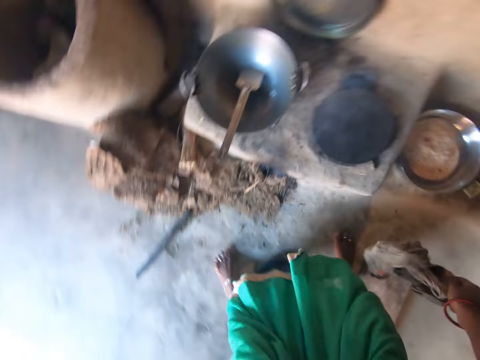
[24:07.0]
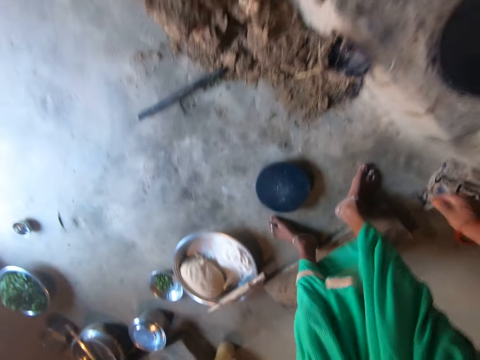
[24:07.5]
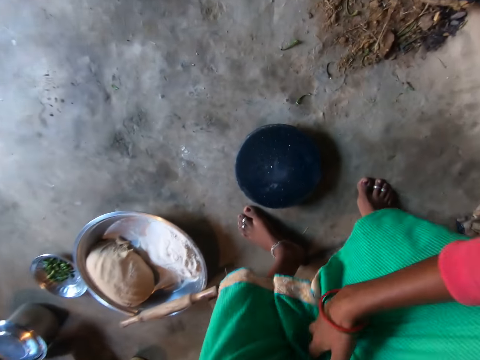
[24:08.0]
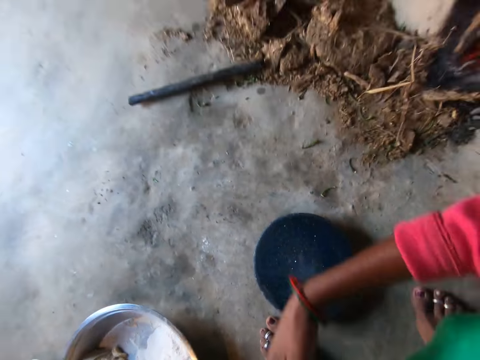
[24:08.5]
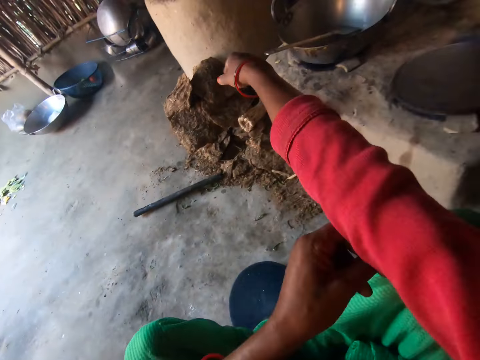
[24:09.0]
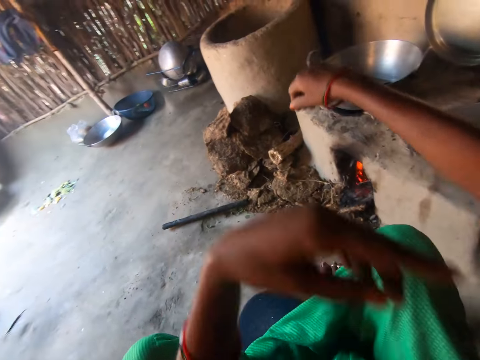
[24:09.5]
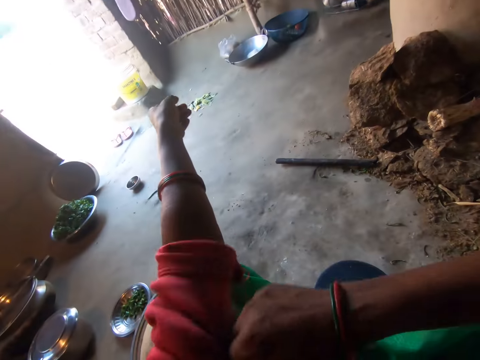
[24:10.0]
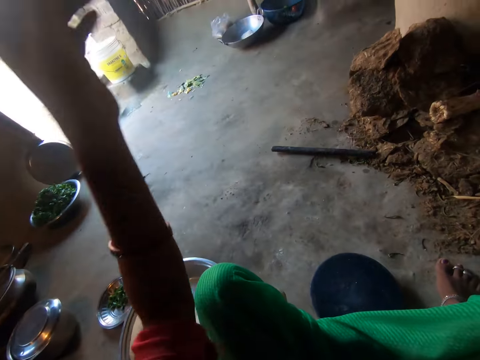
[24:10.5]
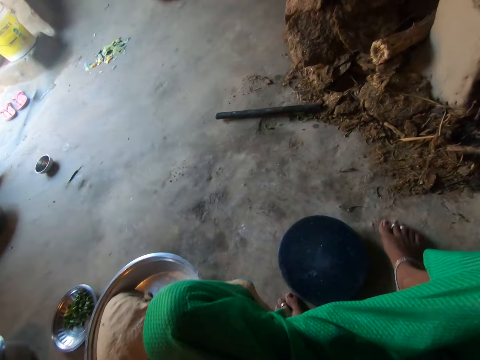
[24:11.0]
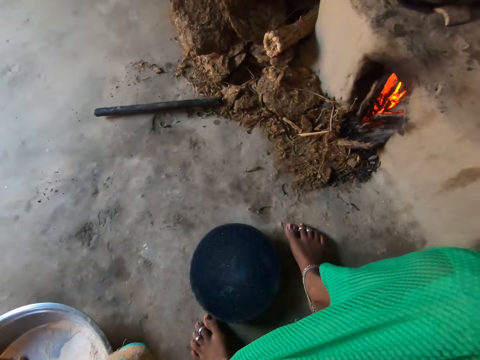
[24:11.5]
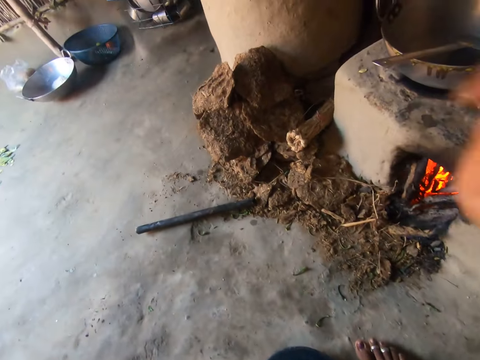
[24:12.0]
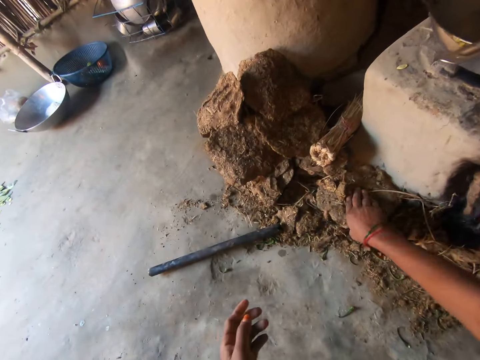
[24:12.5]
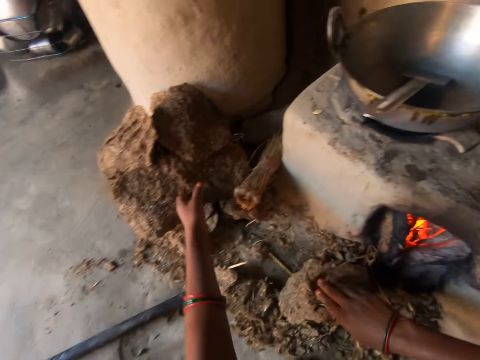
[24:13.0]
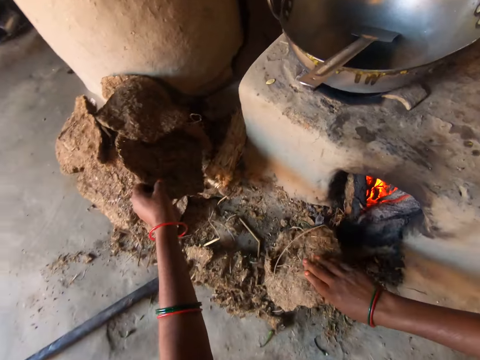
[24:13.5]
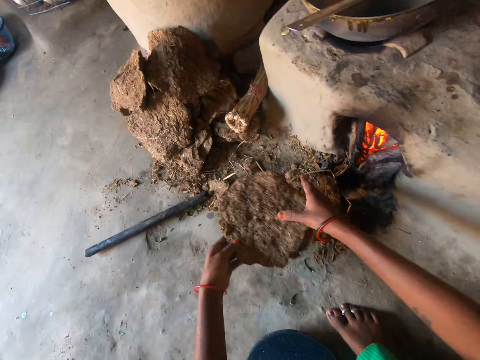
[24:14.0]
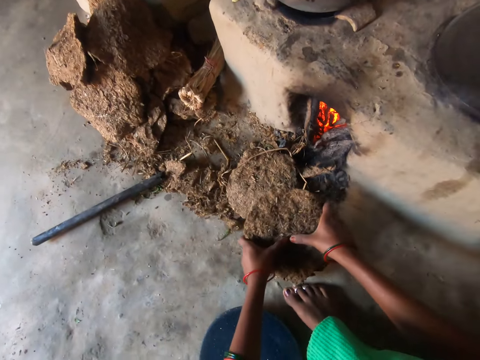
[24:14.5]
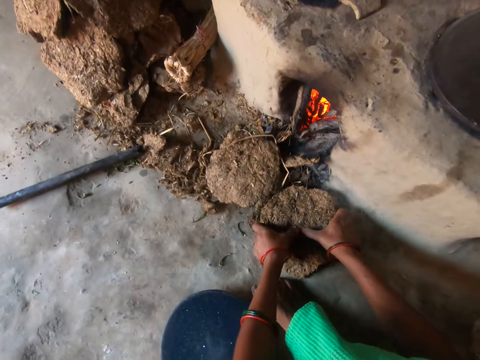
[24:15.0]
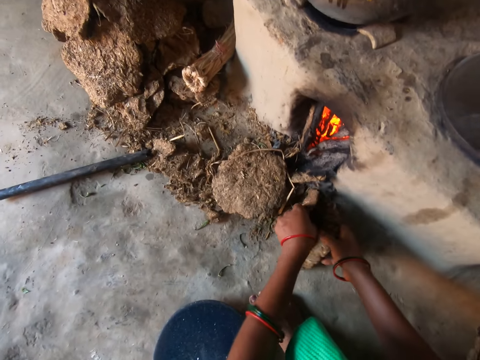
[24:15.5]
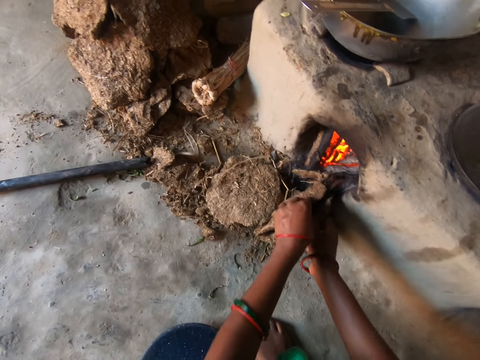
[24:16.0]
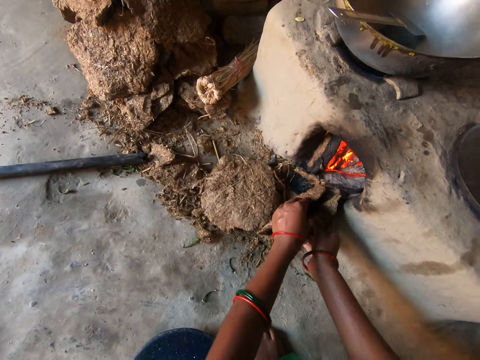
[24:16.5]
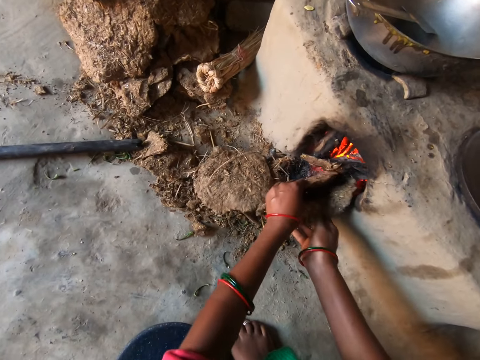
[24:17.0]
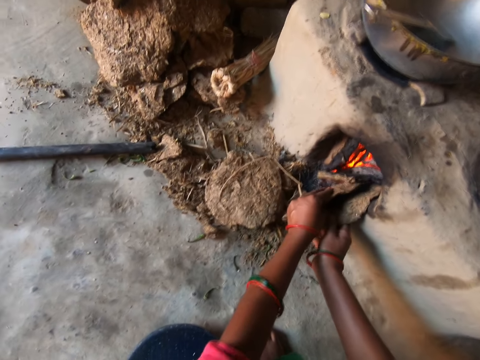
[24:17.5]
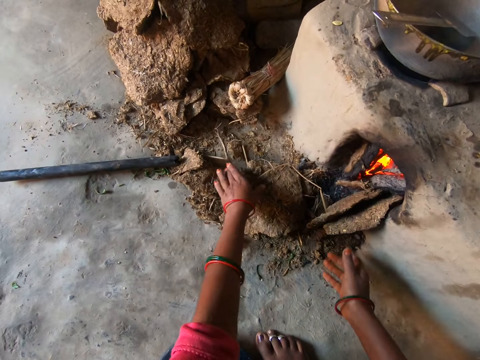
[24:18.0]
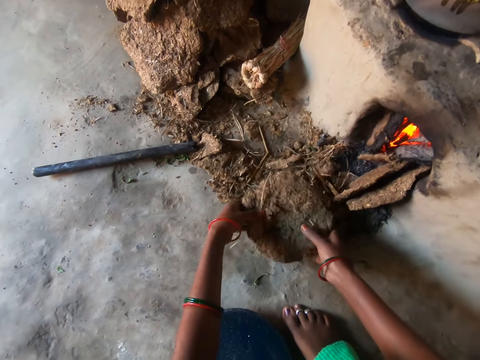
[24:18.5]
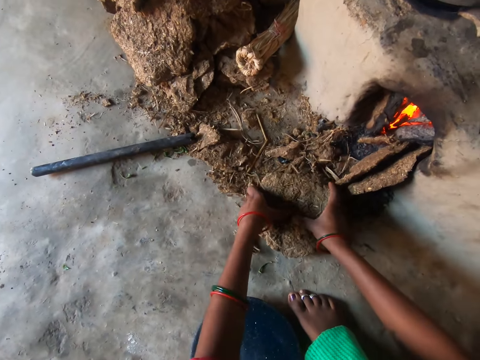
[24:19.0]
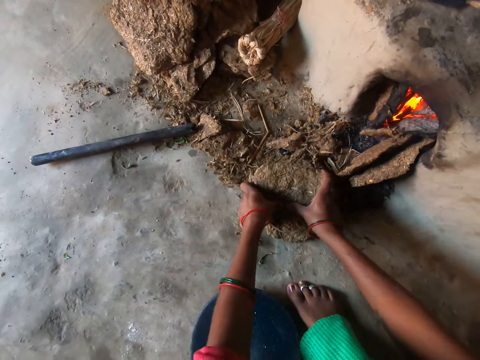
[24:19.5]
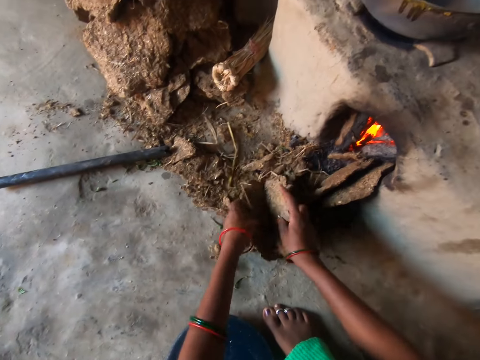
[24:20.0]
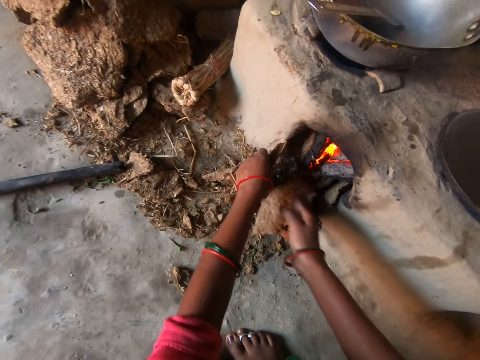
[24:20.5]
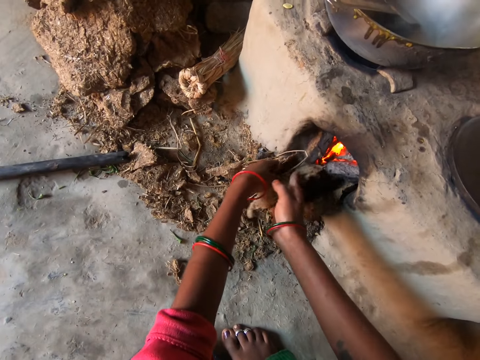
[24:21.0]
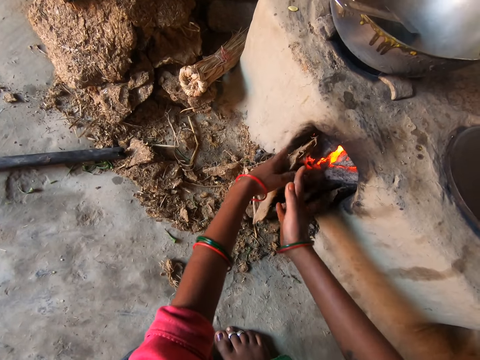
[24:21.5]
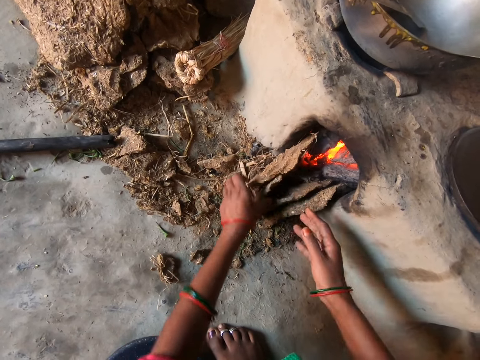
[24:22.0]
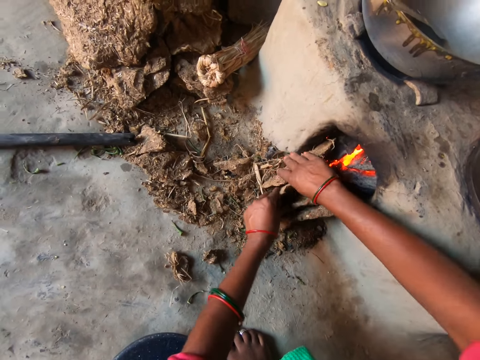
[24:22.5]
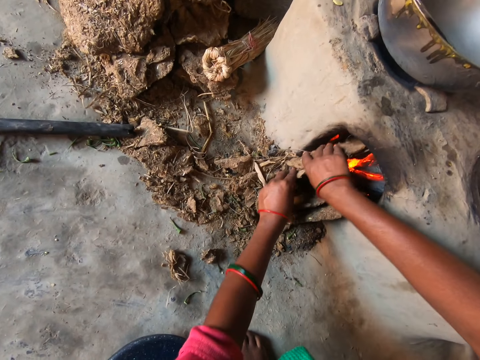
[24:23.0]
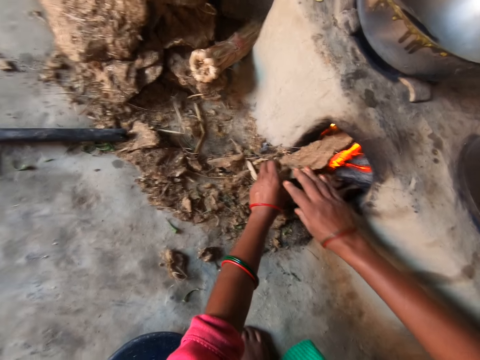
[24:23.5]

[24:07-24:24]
The camera wearer drops the rag on the floor. She sits down. She adjusts her clothes' right-hand sleeve with her left hand. She adjusts her clothes' left-hand sleeve with her right hand. She does something. She takes firewood on the floor with her right hand. She takes firewood on the floor with her left hand. She breaks the firewood in her left hand into two. She puts the firewood under the stove. She takes a firewood with her left hand. She breaks the firewood into two. She puts the firewood under the stove.

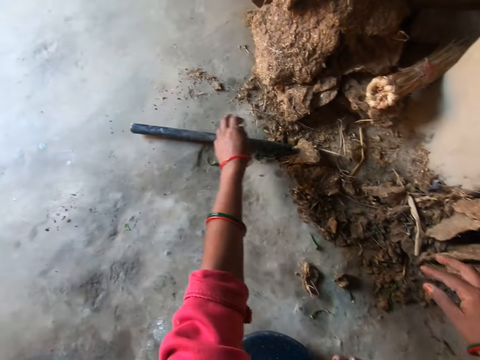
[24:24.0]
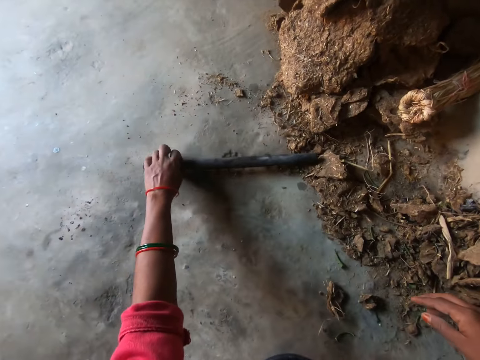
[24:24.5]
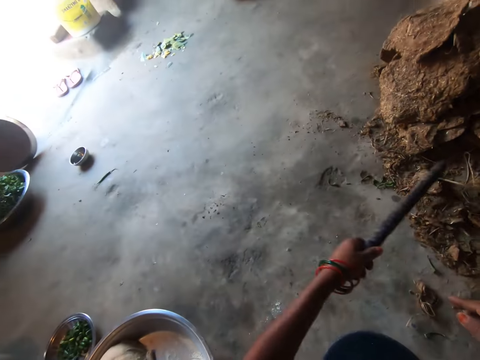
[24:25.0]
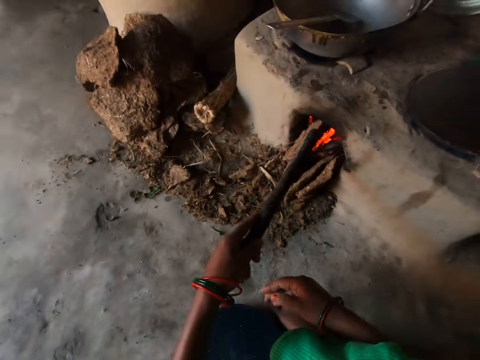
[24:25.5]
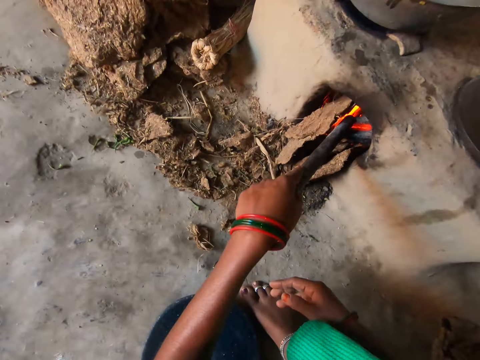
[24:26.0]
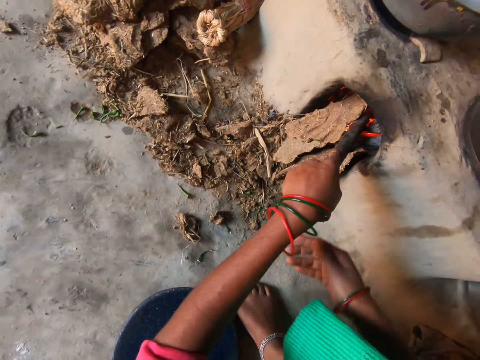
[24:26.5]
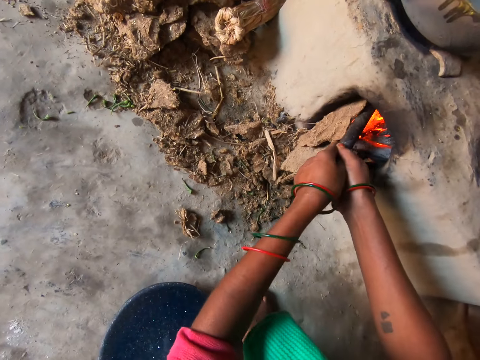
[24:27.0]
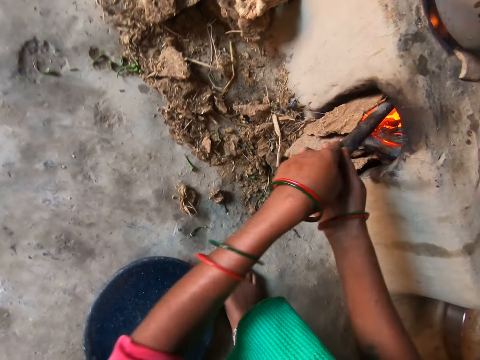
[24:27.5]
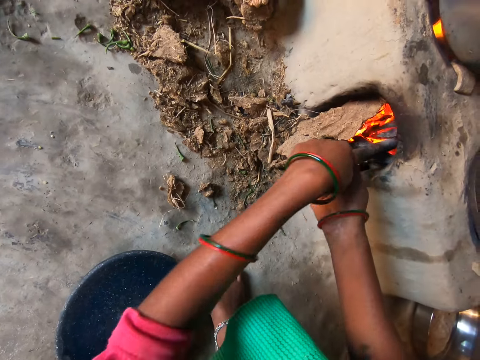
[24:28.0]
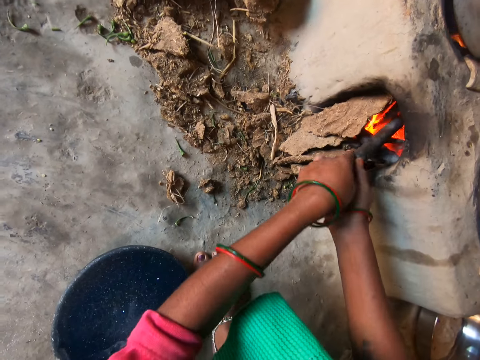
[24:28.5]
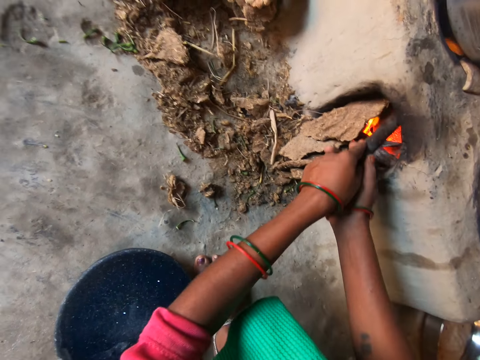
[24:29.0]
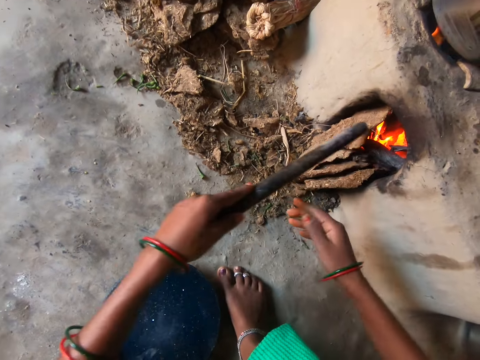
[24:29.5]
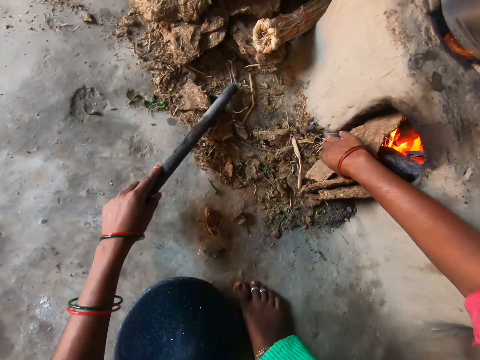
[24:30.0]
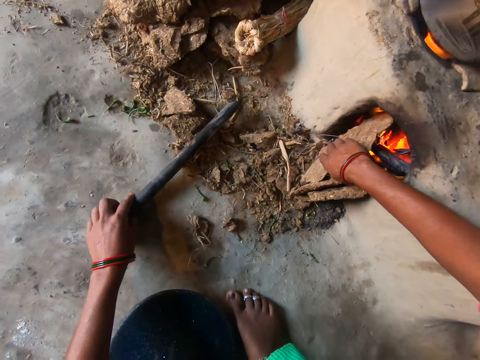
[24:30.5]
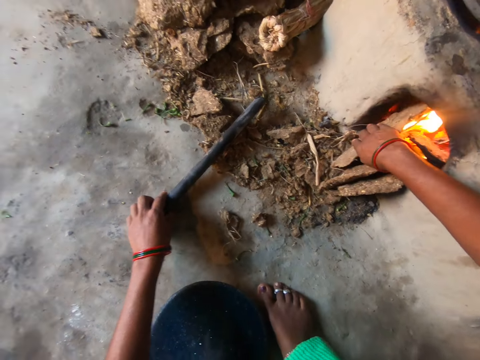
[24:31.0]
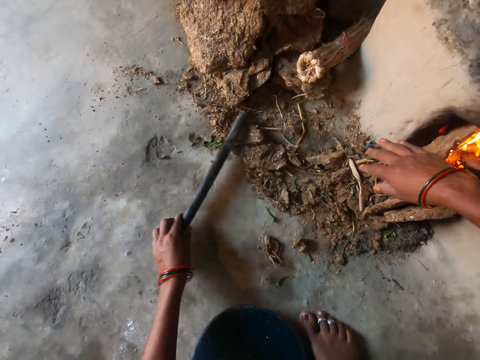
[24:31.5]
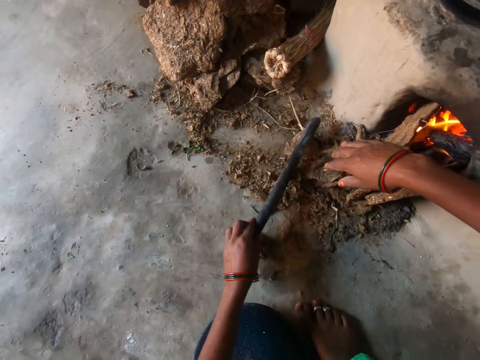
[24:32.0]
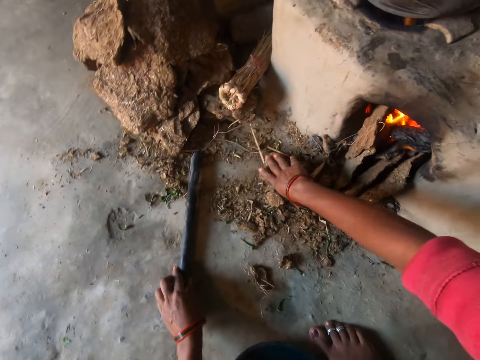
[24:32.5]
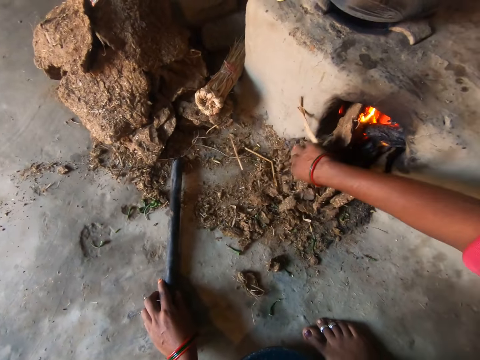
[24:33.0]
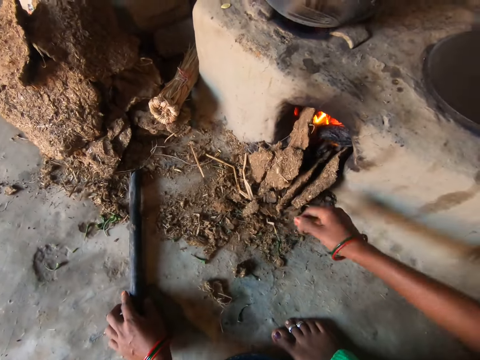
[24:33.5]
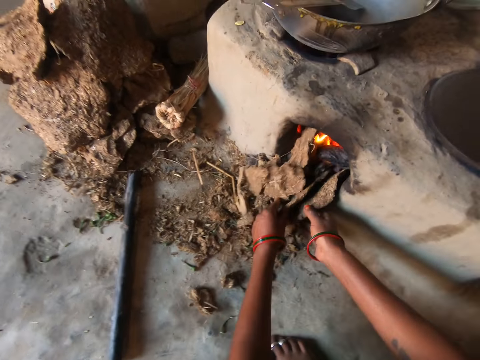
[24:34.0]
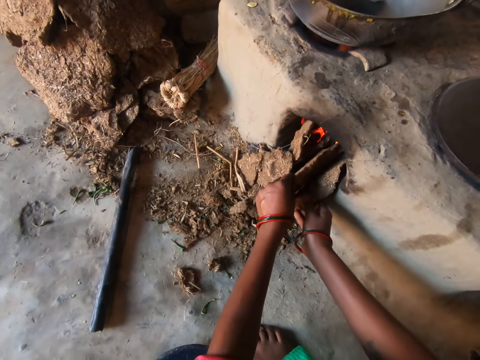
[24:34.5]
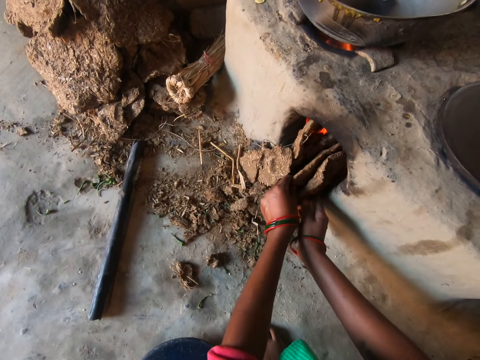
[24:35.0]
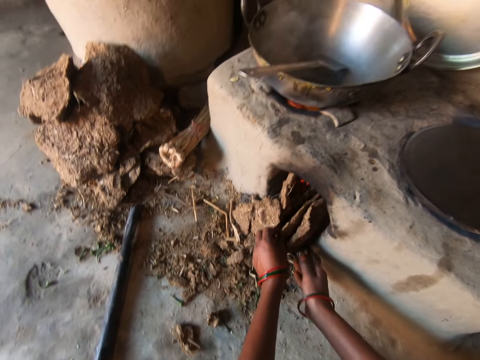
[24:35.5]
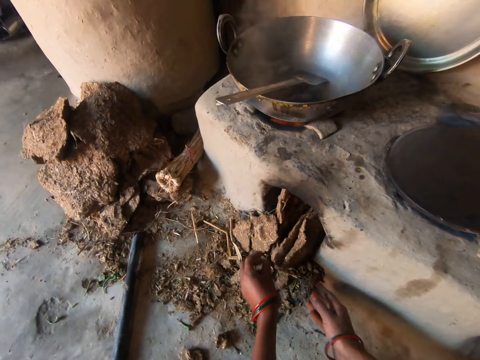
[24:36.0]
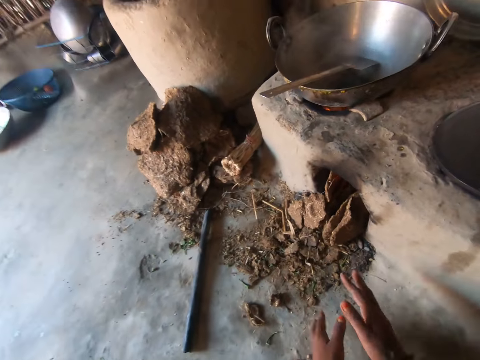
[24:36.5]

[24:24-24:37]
The camera wearer takes a stick on the floor with her left hand. She pushes the firewood in the stove with the stick. She adjusts the firewood with her right hand. She sweeps the wood on the floor with the stick in her left hand. She leaves the stick on the floor. She arranges the firewood under the stove with both hands.
